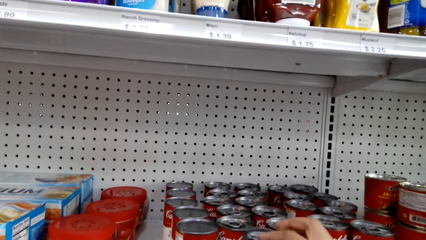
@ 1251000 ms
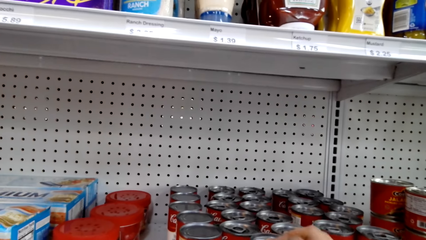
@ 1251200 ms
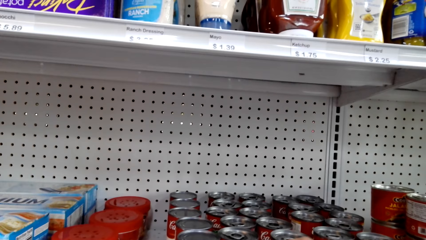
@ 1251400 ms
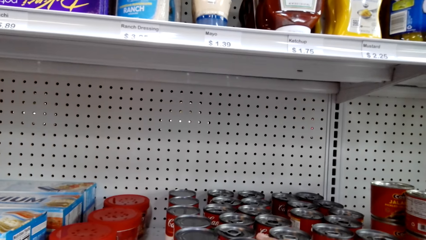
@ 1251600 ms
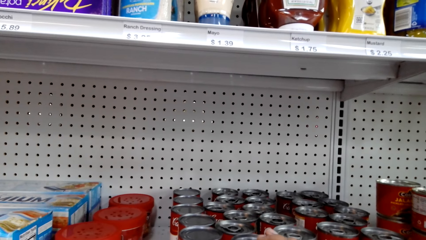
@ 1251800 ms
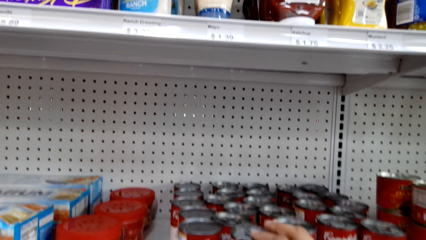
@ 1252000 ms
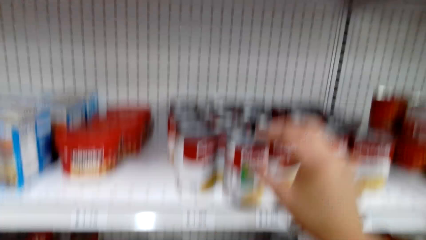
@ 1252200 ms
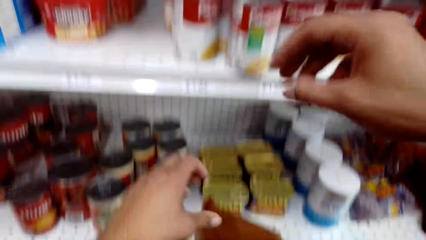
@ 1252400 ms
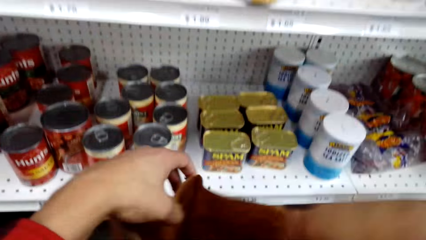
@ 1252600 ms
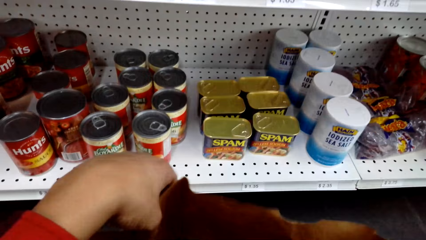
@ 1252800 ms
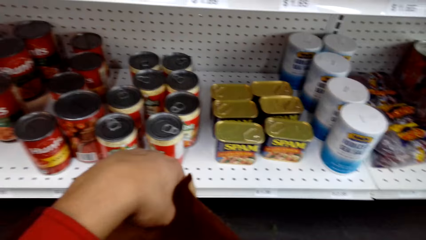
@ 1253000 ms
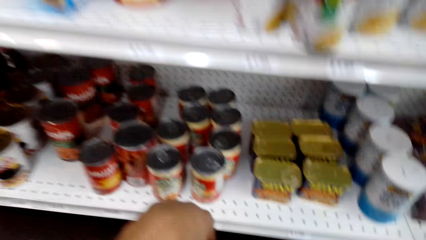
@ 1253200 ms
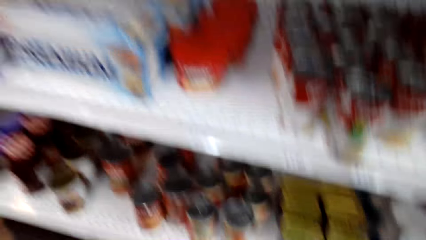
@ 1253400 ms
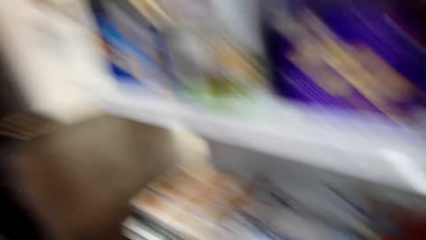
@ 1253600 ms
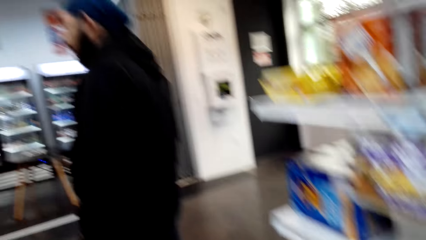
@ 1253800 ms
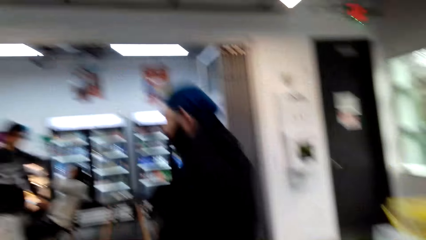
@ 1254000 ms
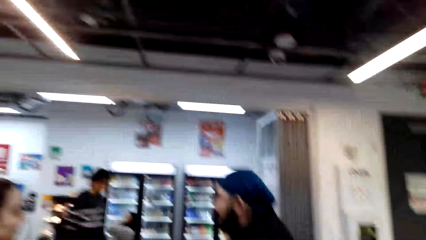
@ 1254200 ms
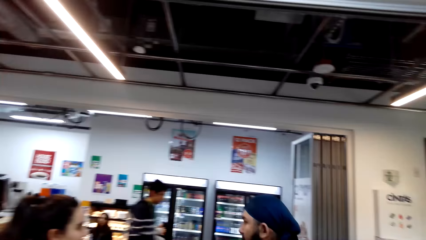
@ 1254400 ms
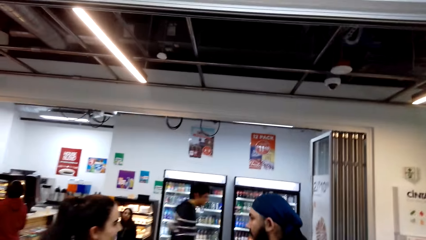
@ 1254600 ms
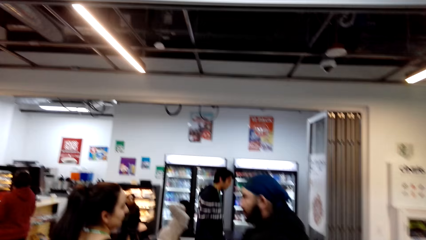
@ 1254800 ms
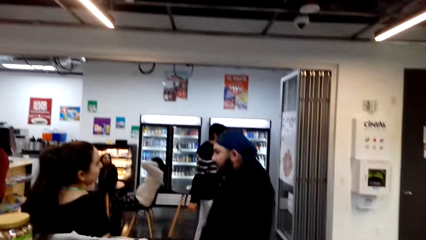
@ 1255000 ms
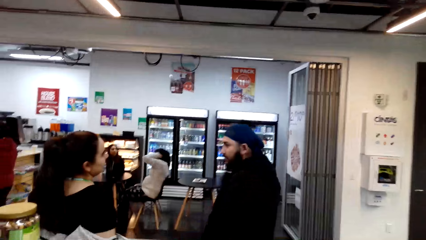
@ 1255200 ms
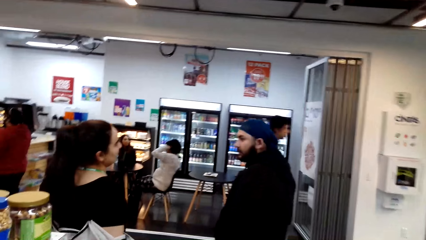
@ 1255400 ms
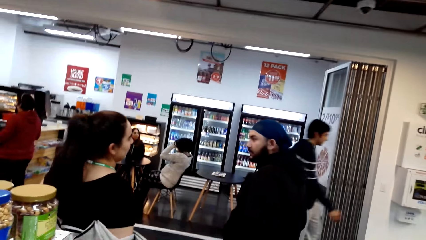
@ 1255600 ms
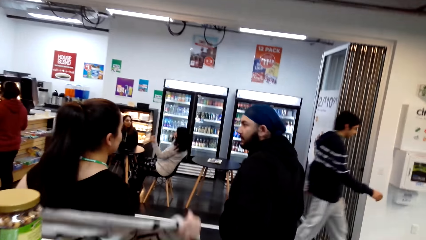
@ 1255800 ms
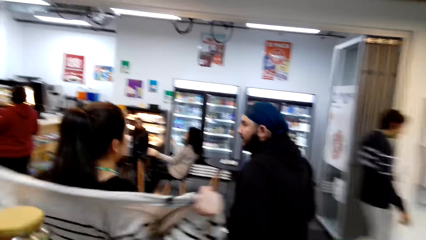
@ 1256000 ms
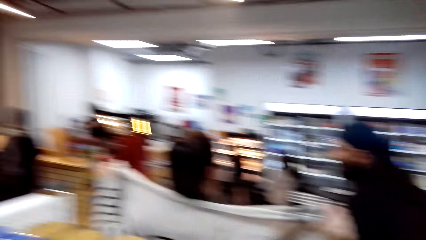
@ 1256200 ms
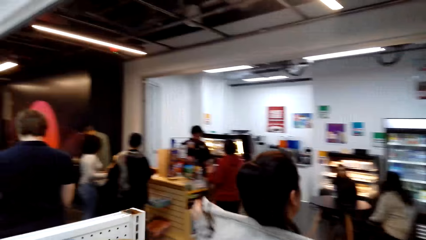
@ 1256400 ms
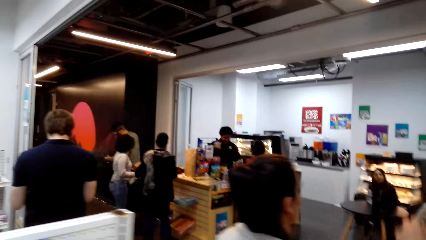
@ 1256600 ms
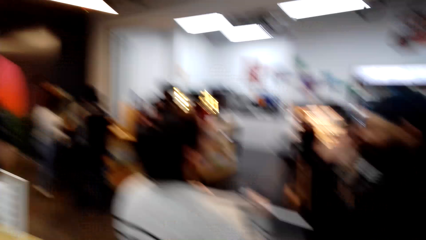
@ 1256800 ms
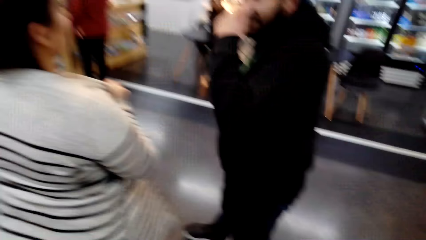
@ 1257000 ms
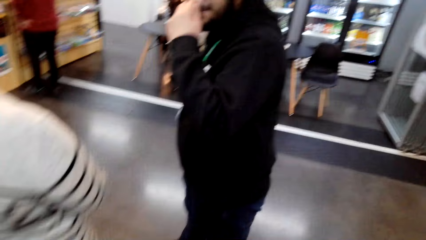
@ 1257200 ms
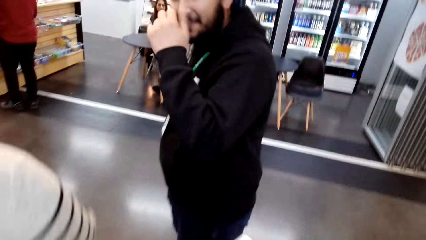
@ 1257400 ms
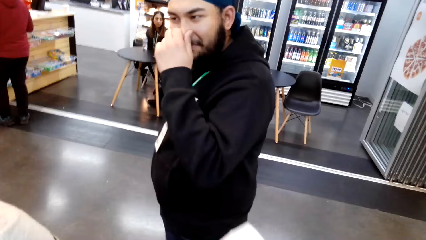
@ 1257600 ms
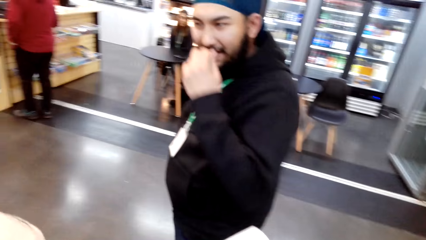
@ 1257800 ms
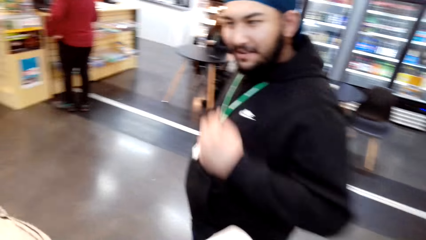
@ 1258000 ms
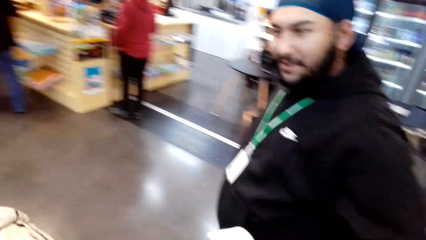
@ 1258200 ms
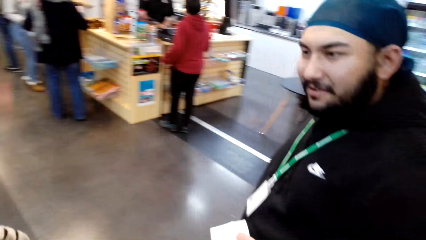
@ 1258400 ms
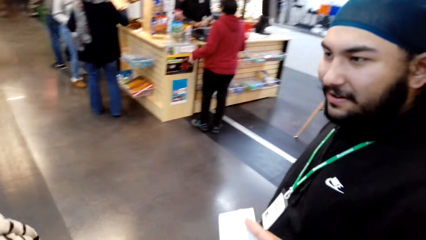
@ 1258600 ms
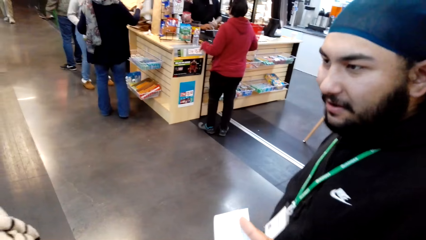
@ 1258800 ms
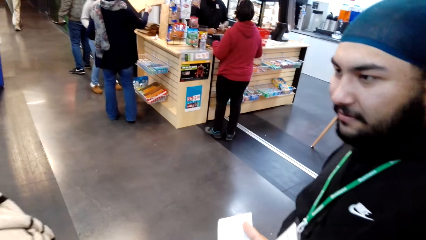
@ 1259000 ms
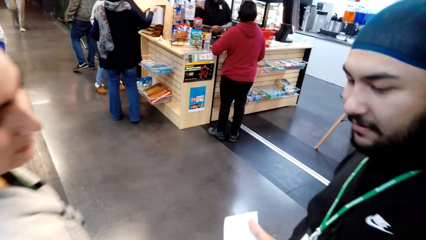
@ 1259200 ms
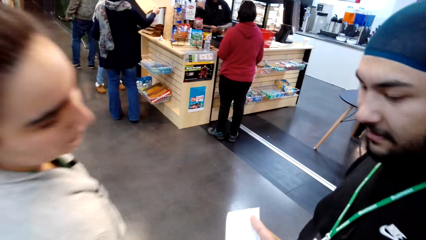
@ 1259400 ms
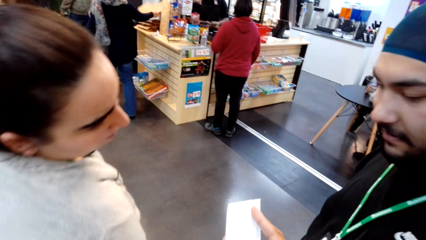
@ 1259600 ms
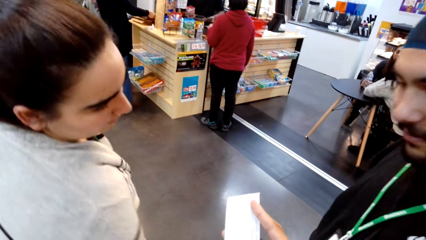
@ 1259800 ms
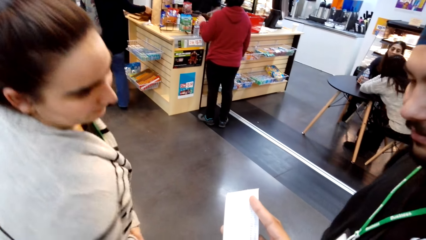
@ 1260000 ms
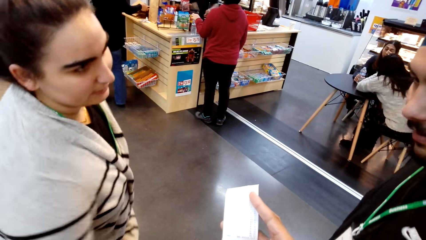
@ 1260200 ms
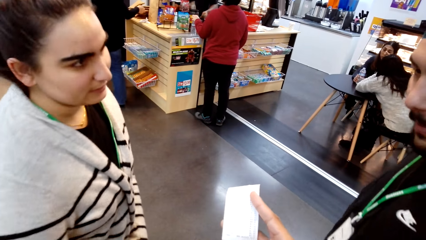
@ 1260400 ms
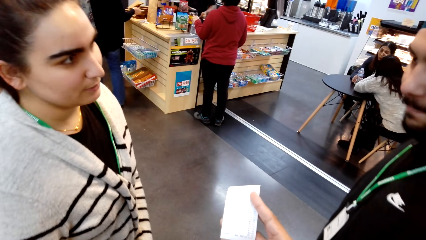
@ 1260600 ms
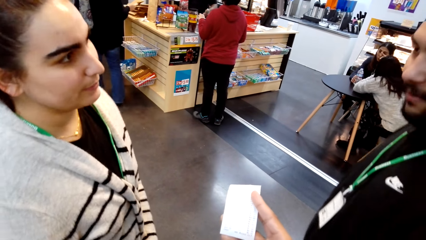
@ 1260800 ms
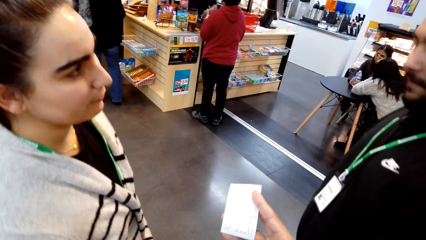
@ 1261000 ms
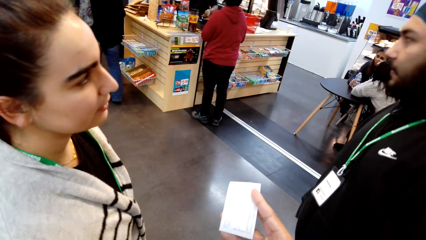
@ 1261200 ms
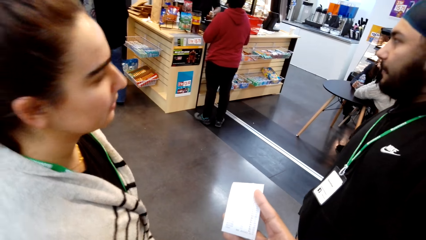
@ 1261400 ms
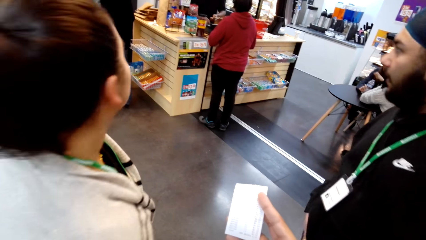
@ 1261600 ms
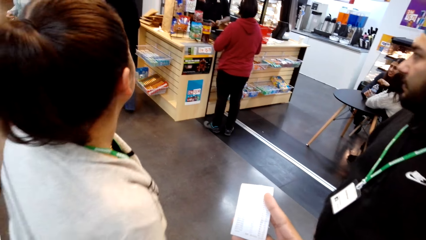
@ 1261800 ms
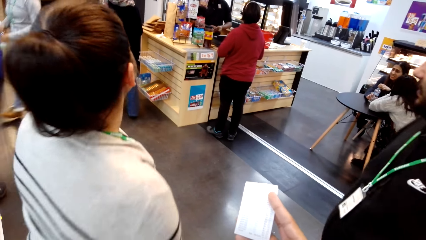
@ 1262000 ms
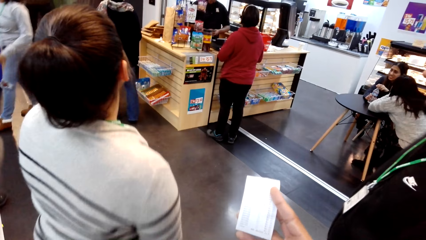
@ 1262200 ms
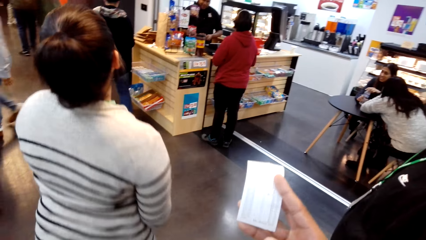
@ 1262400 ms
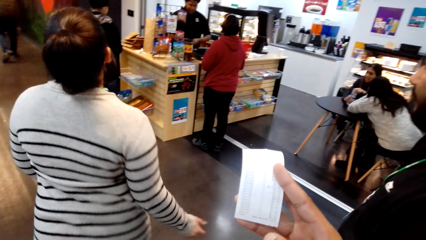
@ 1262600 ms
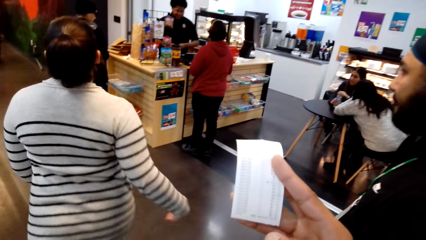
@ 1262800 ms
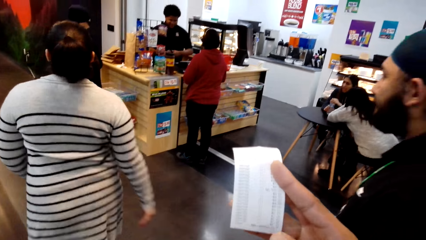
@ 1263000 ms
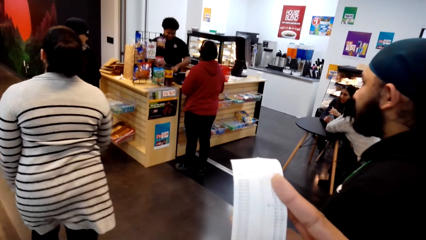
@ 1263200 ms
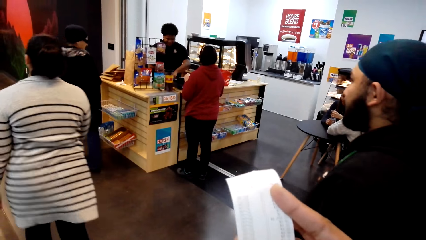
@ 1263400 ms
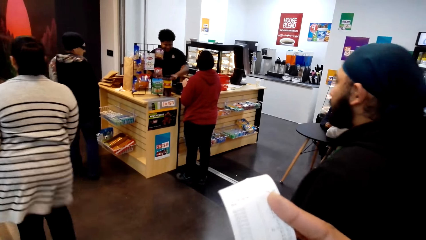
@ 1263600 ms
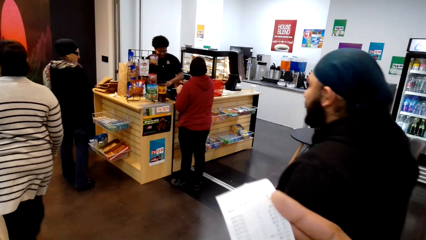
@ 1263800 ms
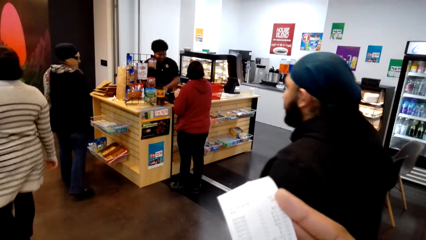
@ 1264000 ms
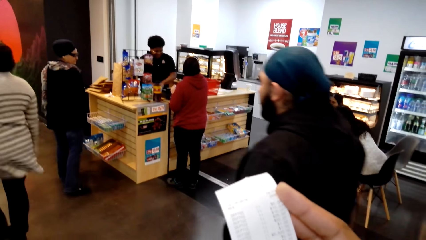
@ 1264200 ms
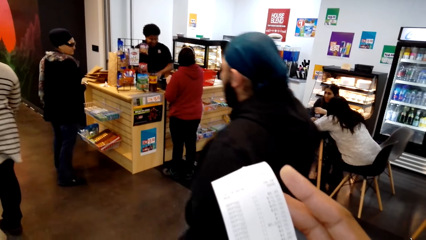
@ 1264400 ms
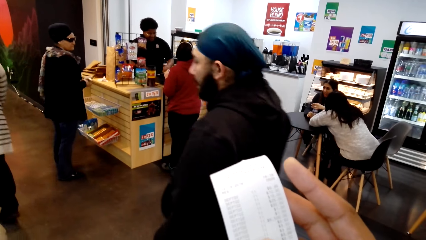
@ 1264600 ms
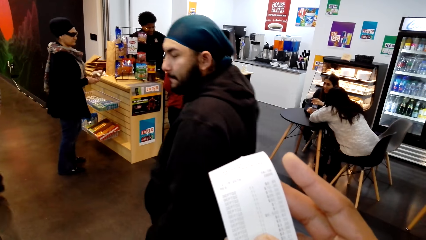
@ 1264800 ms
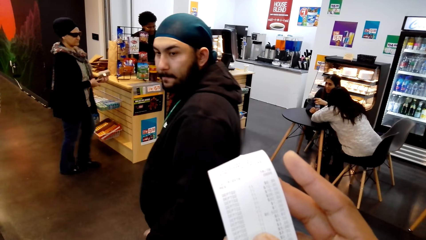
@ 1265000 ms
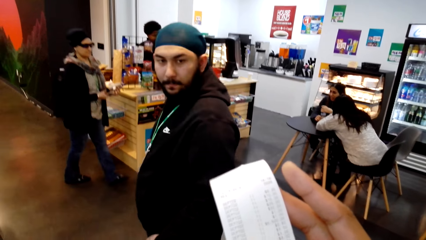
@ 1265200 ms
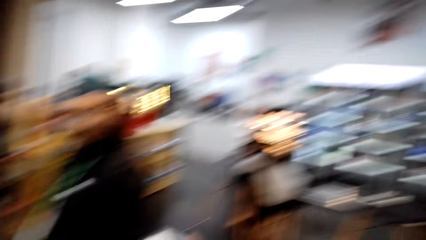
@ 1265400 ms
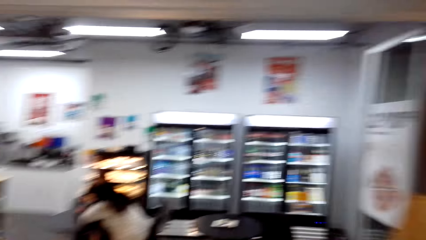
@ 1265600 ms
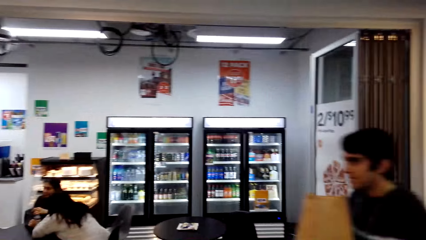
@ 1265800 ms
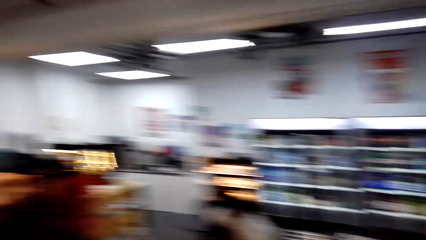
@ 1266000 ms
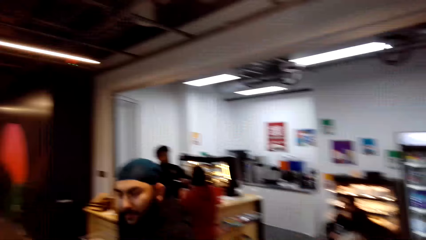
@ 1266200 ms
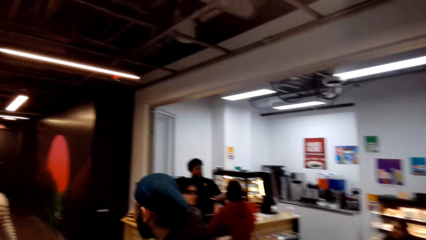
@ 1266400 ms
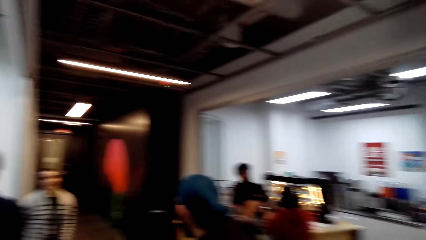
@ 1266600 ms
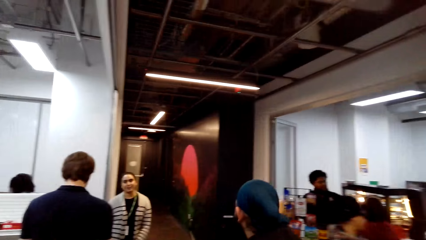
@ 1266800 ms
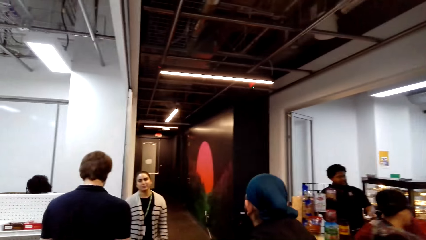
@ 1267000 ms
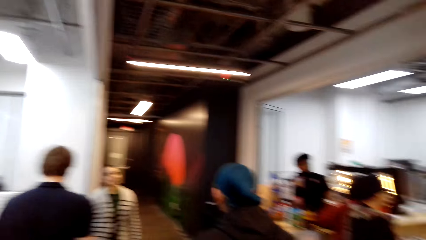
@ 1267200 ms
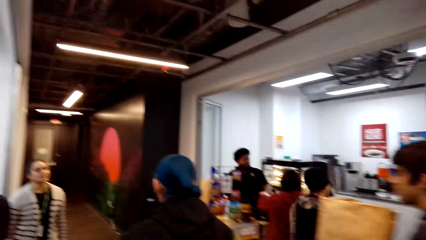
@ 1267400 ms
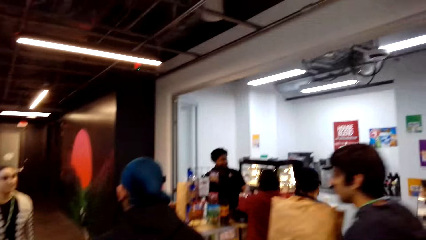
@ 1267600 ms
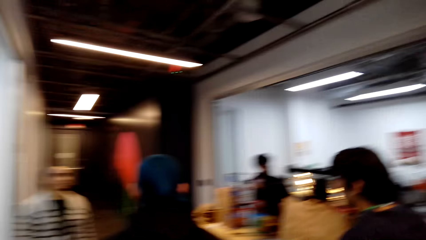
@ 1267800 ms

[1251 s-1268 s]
The camera wearer drops something. They stare at the paper bag. They walk in the supermarket. A lady interacts with a man. The lady adjusts the pullover. The camera wearer looks at a receipt in the hand. The lady walks in the supermarket. The man walks in the supermarket.
